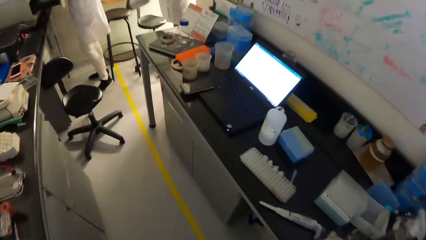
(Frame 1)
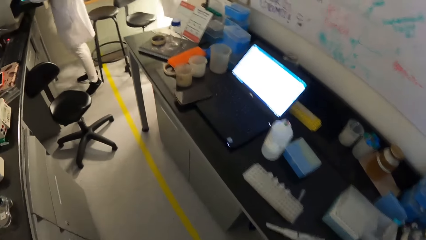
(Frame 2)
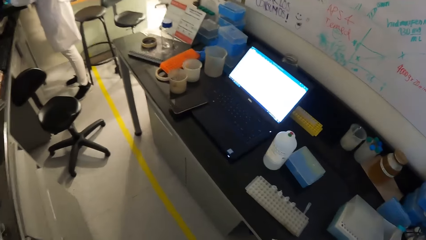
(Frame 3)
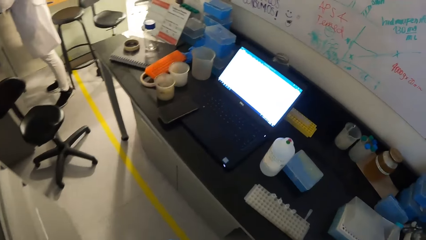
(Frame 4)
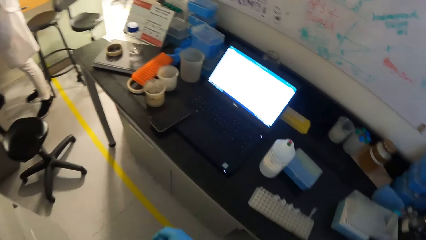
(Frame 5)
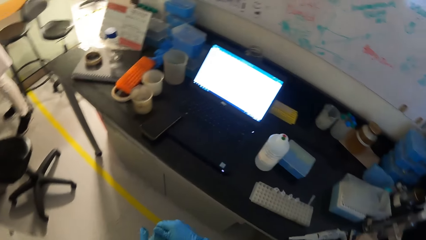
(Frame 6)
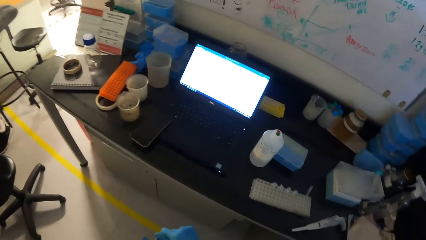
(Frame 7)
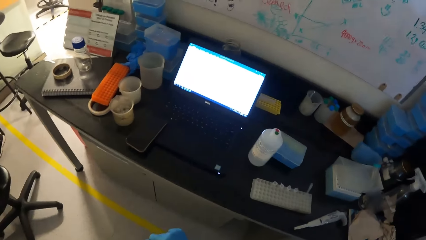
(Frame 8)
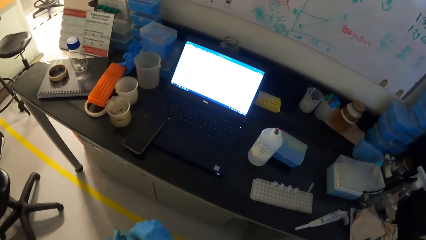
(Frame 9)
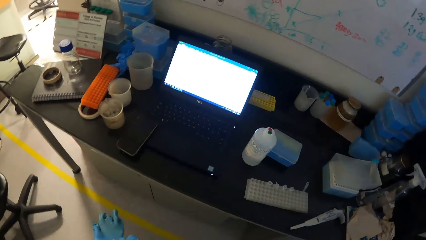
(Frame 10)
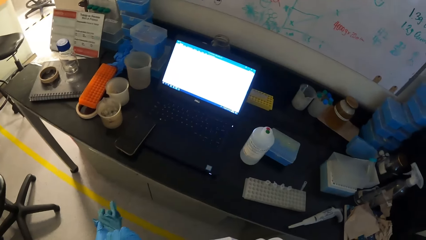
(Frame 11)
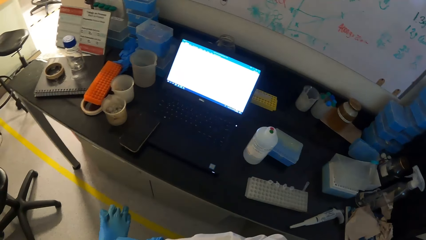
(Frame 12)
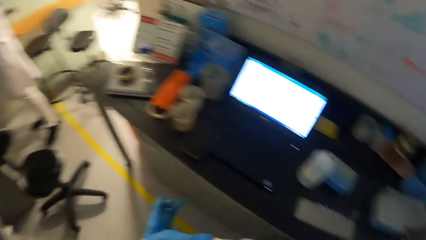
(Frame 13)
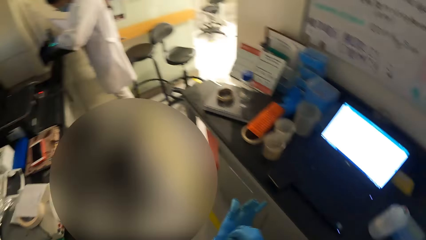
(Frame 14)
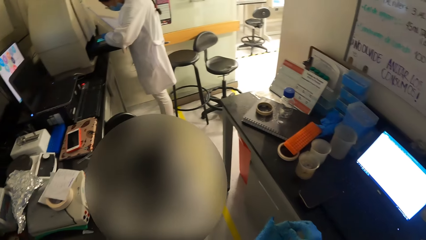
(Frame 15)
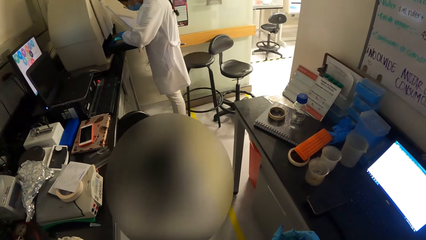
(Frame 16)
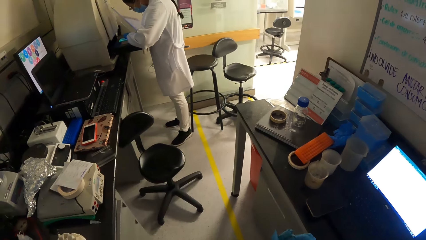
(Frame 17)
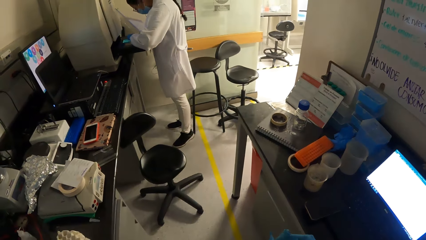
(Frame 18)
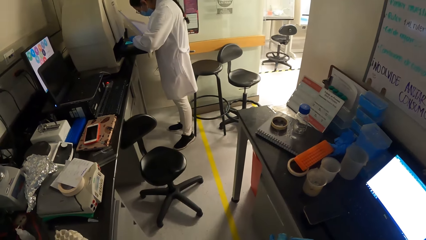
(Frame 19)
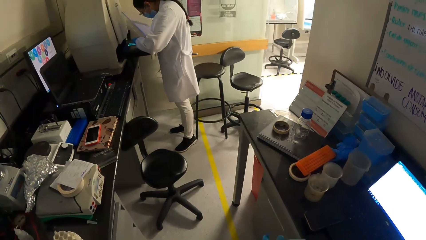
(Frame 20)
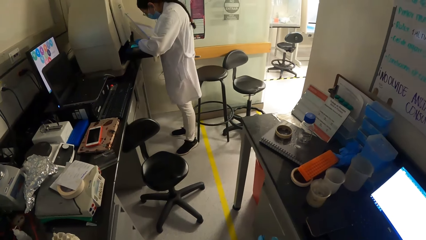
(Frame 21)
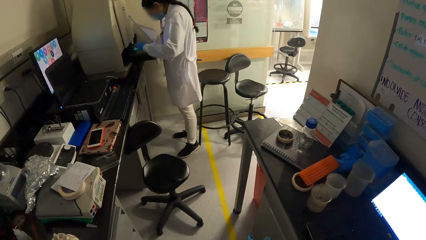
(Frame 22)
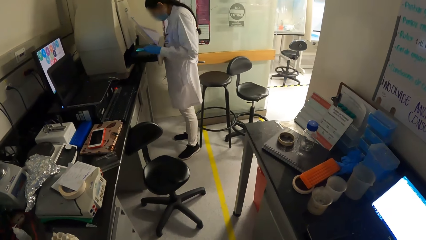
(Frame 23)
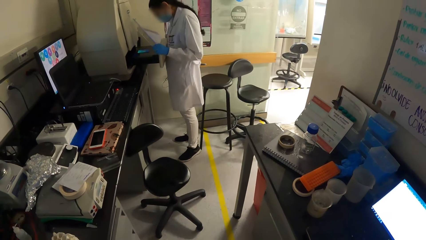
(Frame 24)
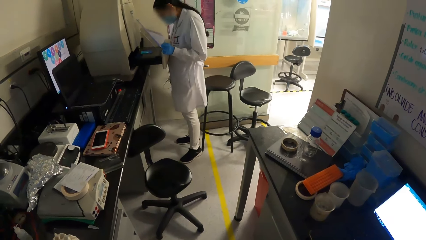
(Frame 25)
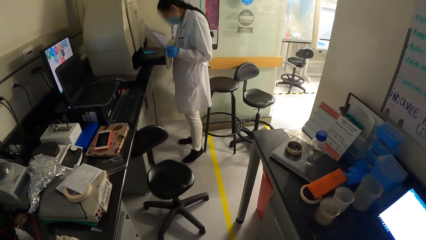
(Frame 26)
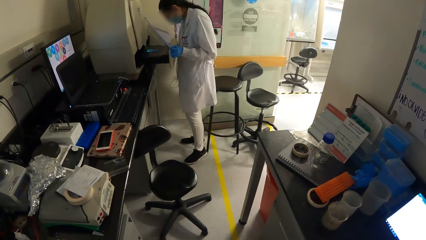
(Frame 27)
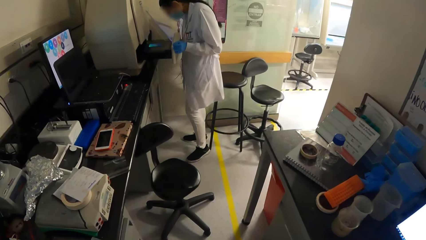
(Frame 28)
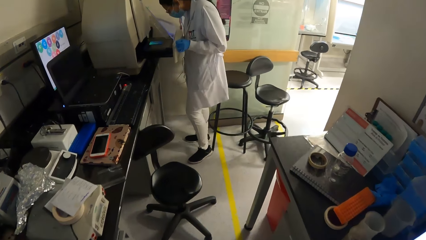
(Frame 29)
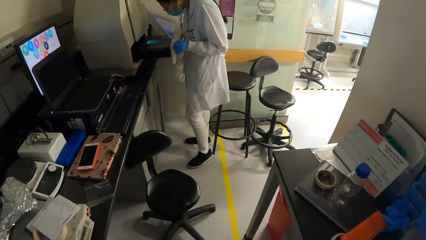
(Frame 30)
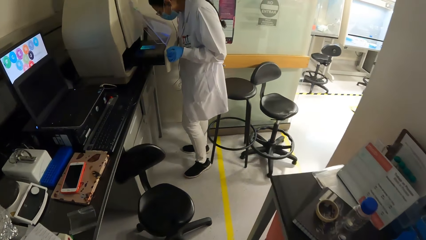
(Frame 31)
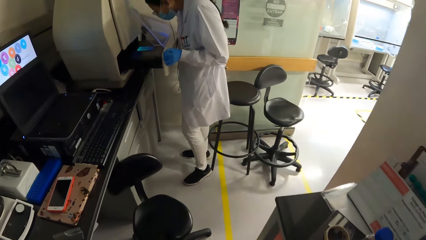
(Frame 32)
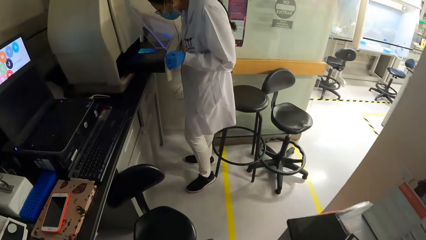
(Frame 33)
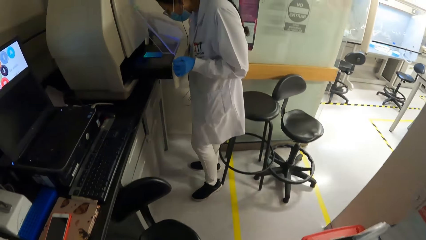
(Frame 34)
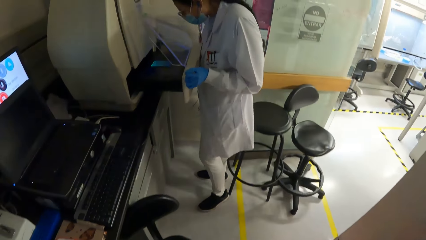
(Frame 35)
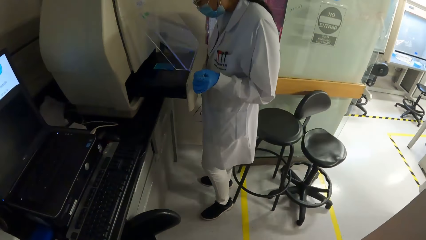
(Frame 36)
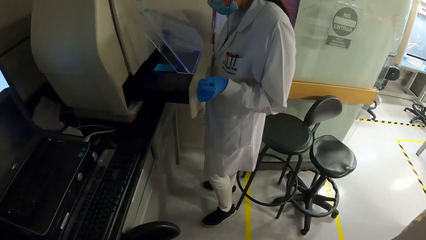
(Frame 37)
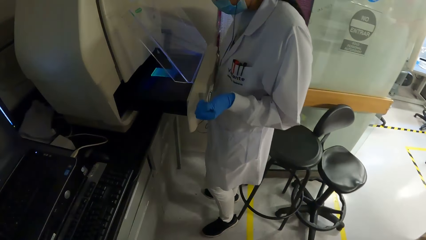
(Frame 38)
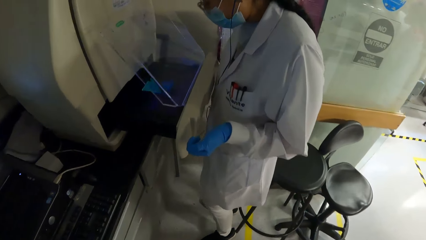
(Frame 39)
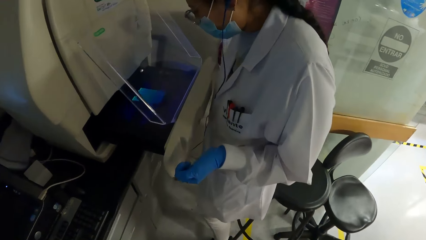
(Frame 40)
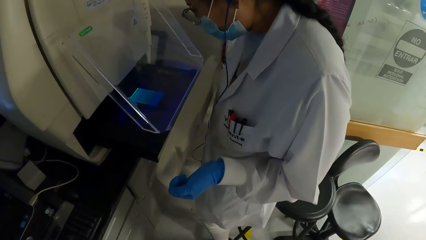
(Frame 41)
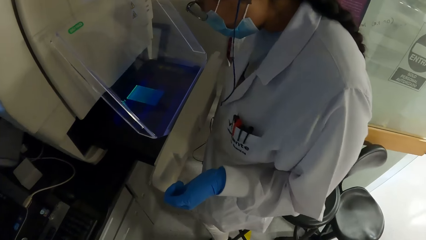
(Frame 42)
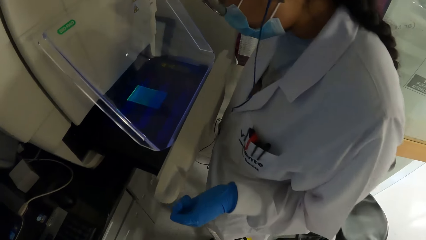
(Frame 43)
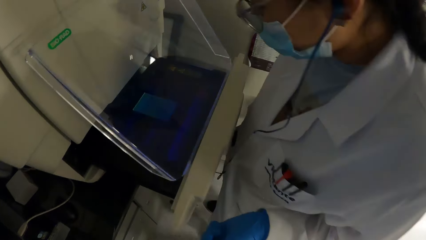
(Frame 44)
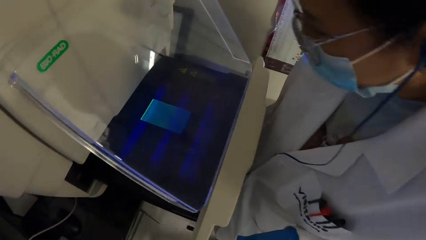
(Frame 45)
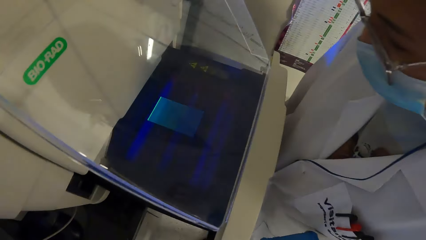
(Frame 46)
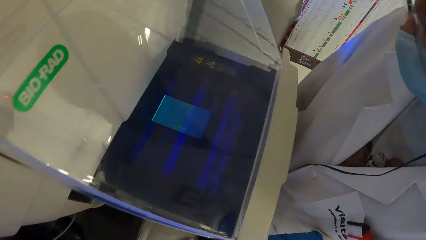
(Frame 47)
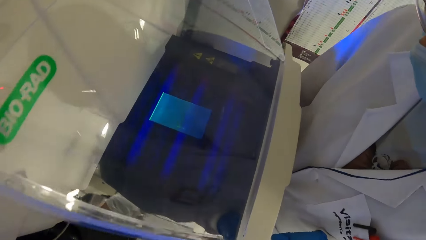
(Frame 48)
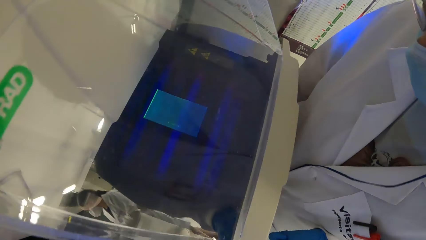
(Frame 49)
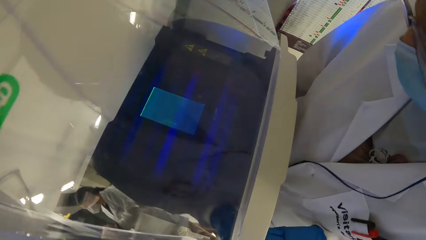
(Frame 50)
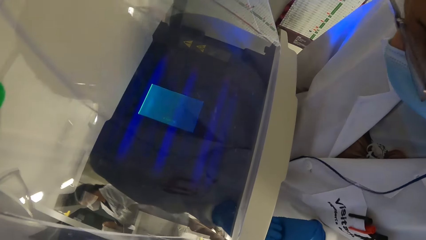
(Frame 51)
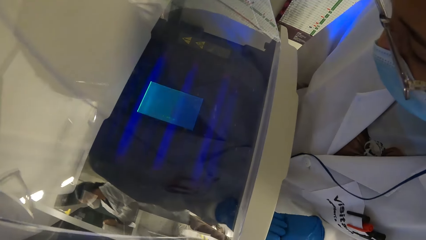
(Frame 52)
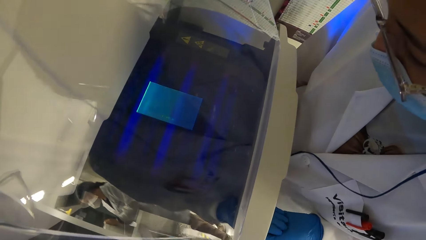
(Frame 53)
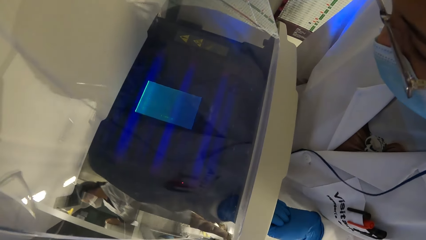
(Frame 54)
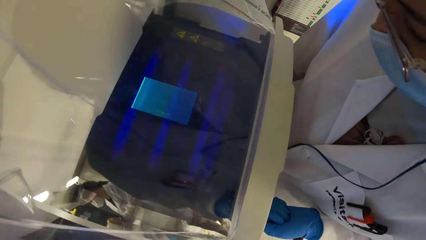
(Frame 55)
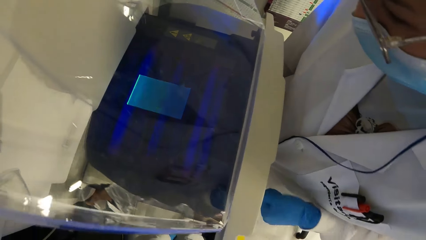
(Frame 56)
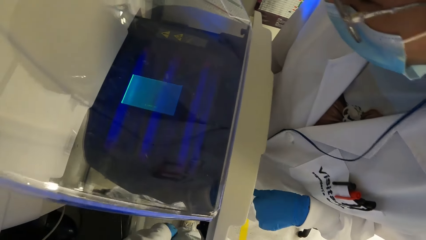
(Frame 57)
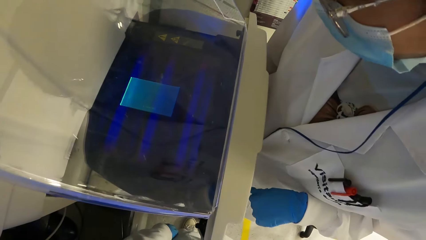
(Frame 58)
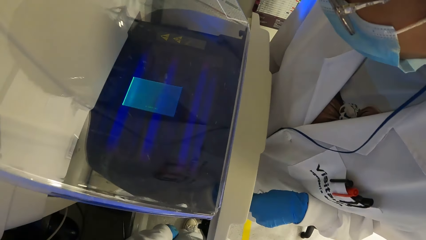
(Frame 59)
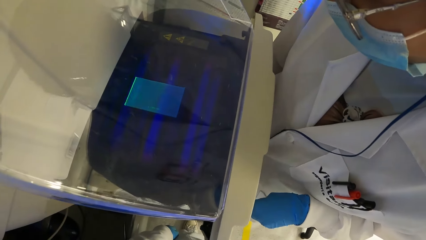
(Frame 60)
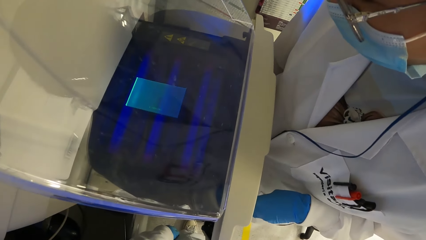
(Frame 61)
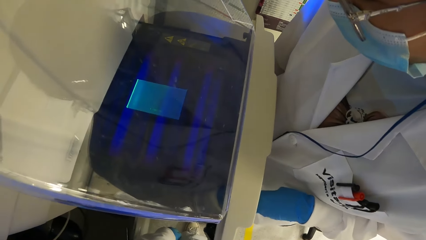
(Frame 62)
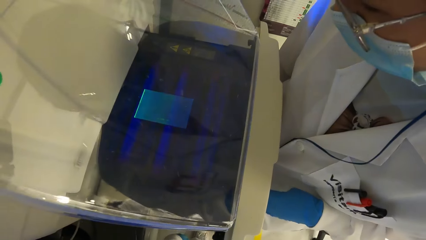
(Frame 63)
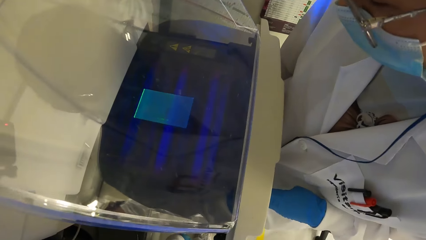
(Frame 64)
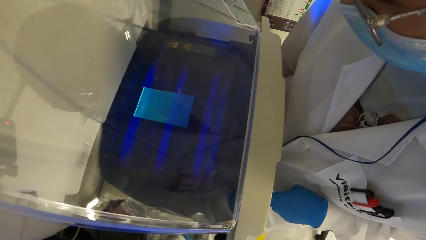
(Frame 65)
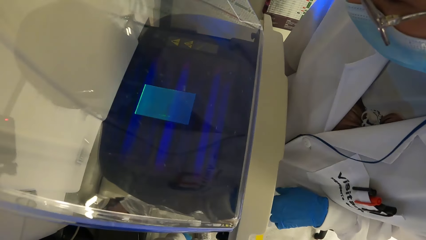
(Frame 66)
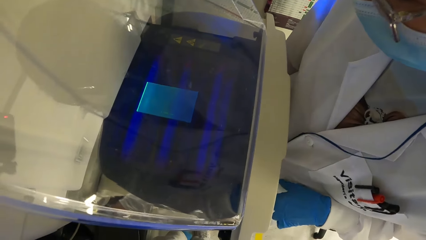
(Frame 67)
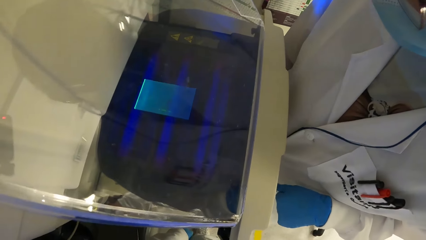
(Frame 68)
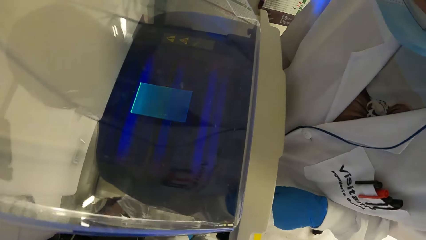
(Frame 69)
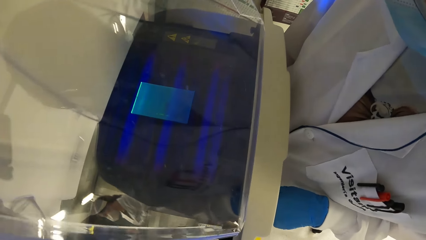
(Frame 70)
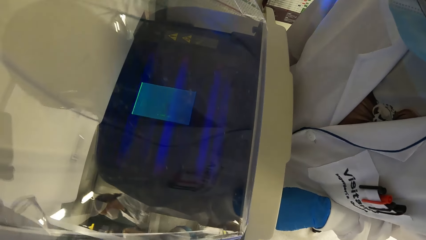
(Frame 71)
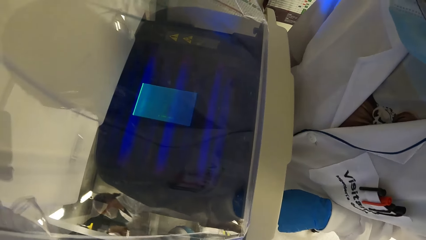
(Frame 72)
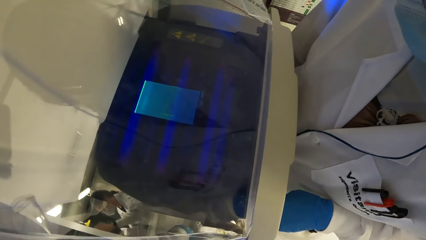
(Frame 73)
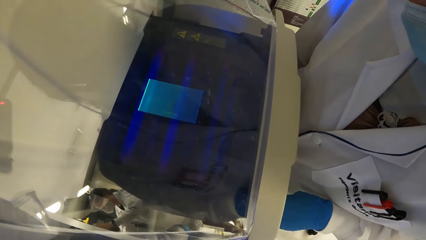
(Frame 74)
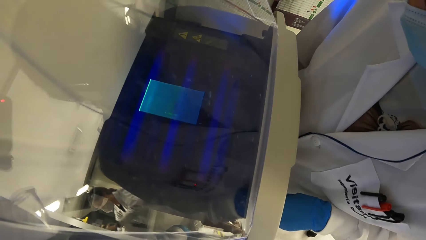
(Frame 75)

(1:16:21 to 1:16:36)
The camera wearer walks around. They look around. They walk around. They look at the Bio-Rad.
